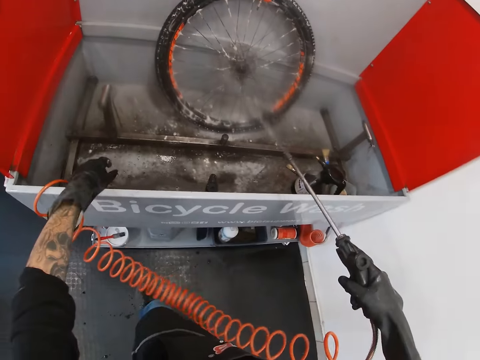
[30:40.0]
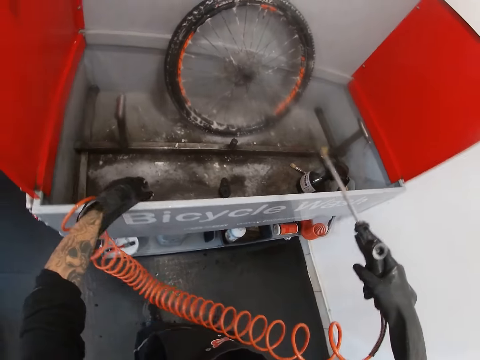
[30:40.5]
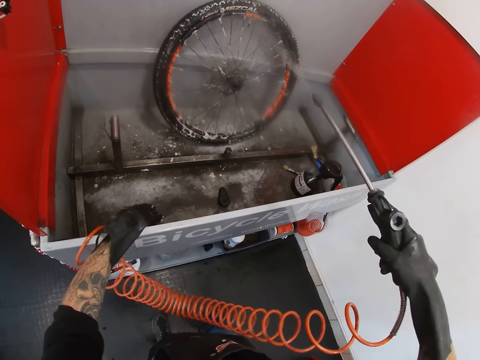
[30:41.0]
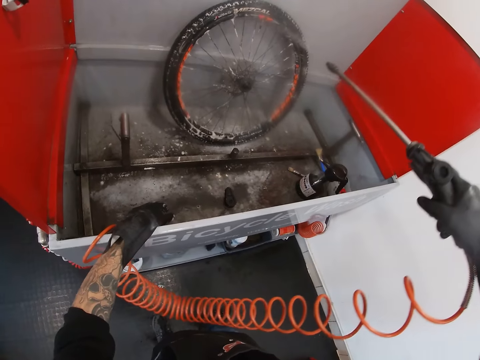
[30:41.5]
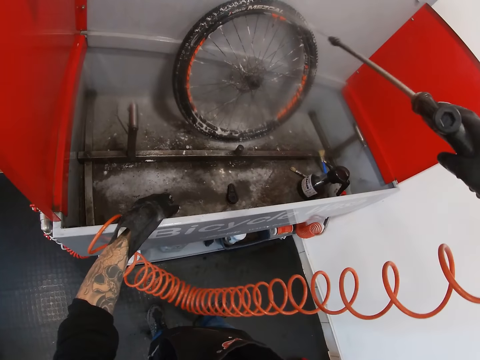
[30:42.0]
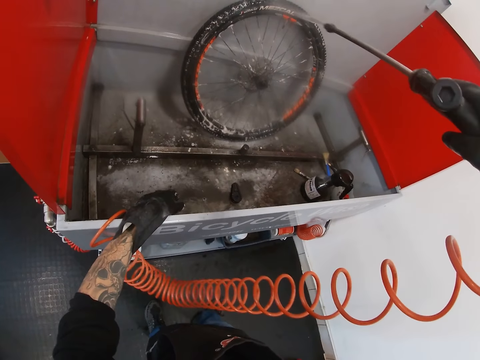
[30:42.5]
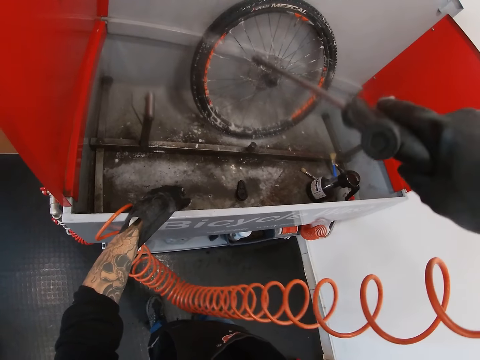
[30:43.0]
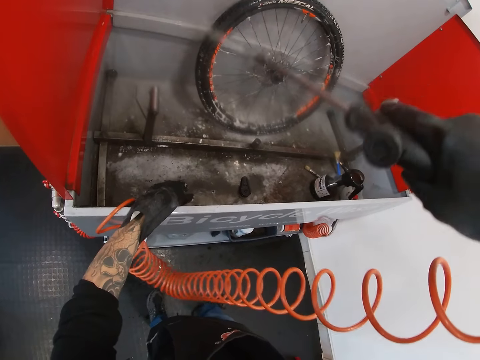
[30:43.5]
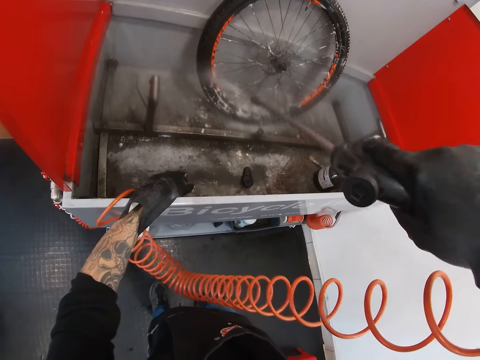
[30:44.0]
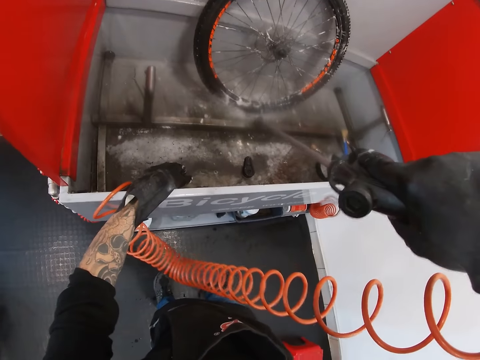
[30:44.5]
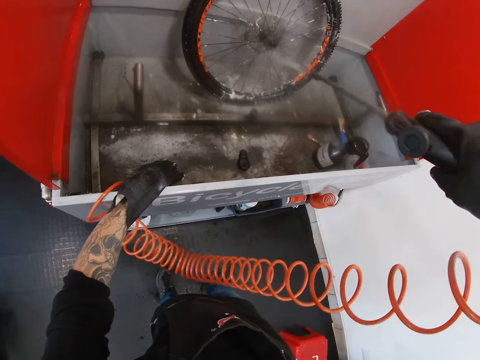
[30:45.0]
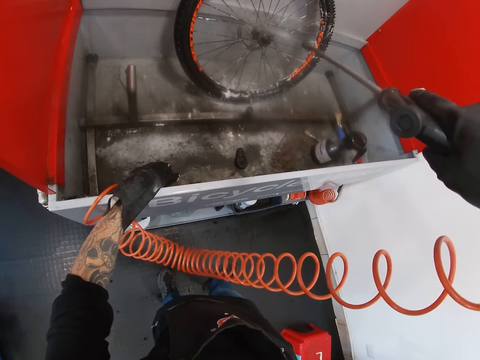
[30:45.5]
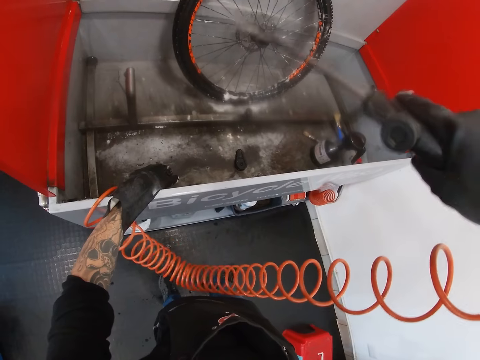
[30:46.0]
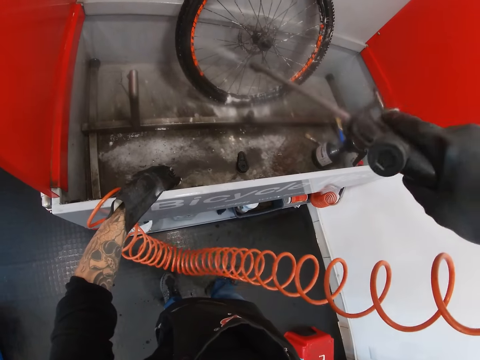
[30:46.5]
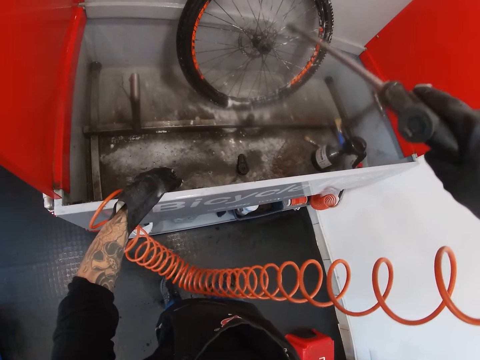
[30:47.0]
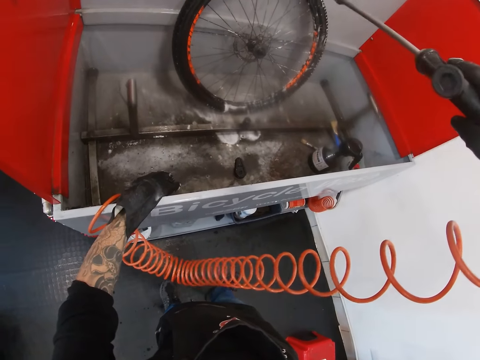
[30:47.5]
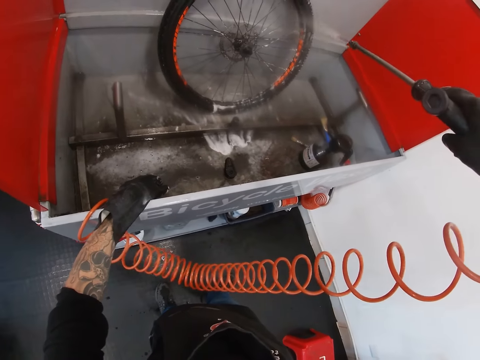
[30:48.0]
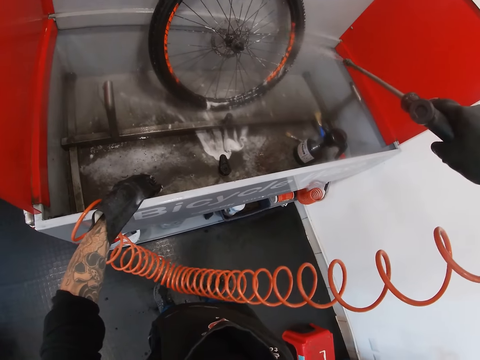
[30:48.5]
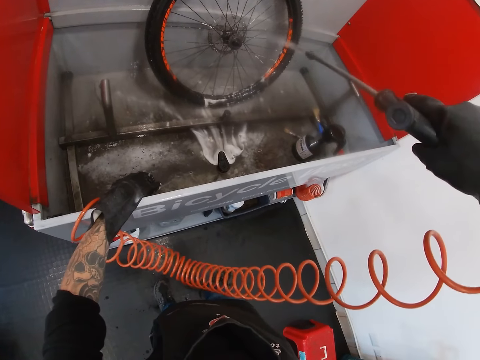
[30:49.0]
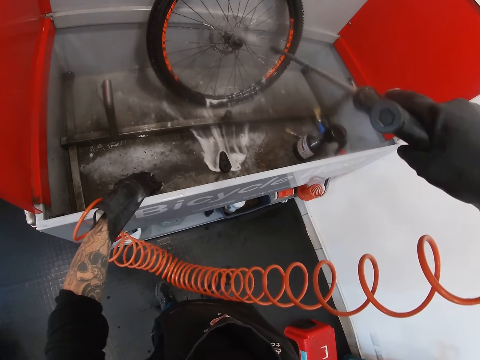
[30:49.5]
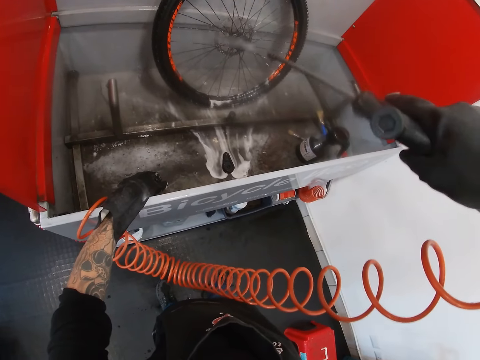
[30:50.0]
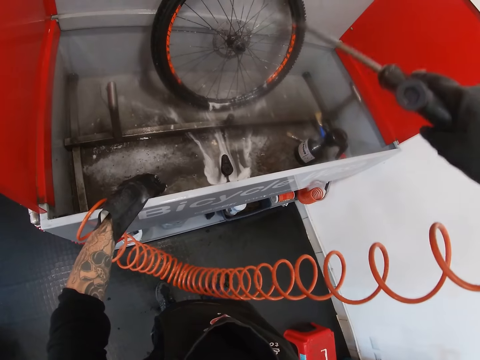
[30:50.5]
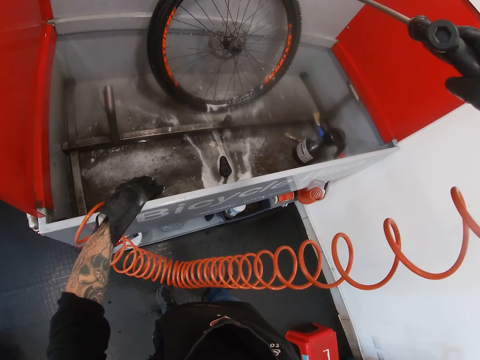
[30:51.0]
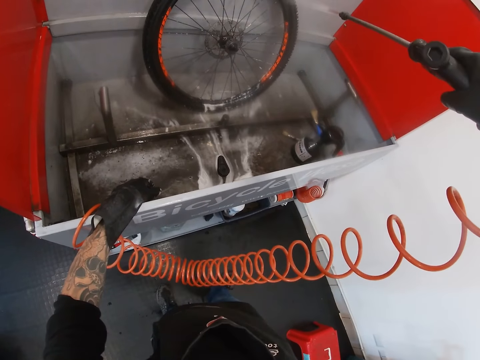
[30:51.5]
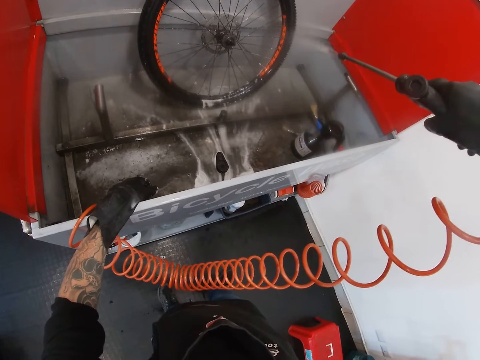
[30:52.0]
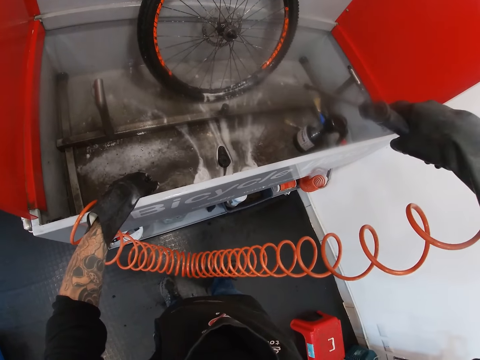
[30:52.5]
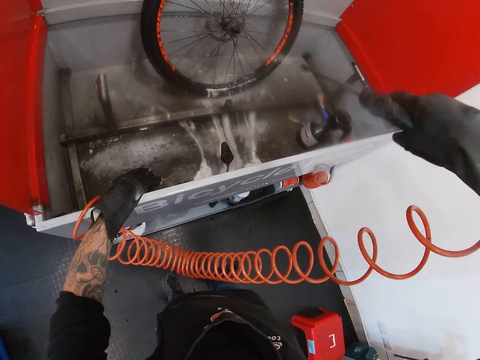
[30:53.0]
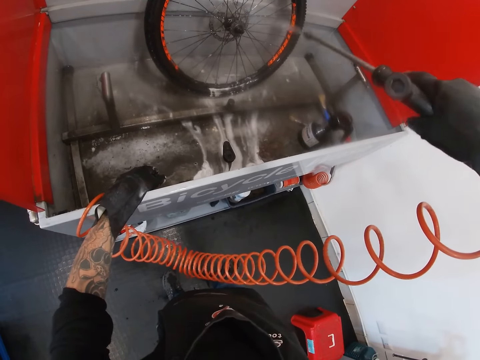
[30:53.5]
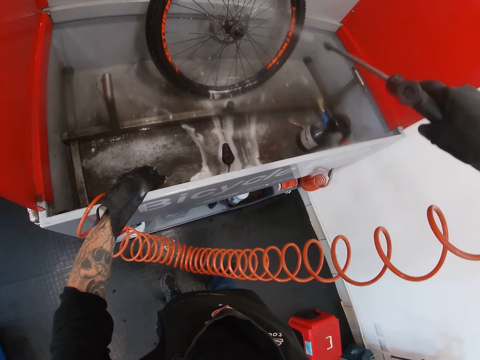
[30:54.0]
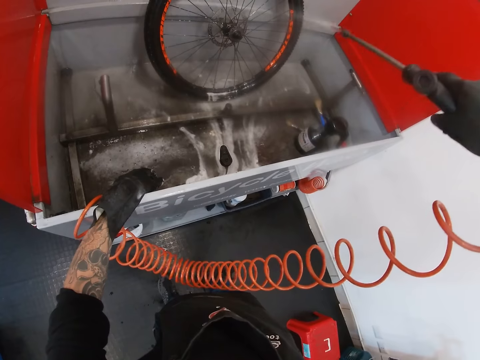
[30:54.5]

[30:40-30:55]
The camera wearer sprays water on the bicycle tyre spoke and rotor with the hose in his gloved right hand.

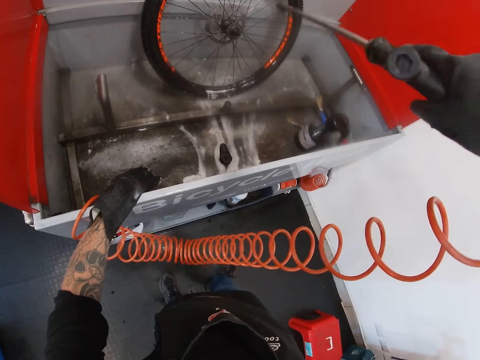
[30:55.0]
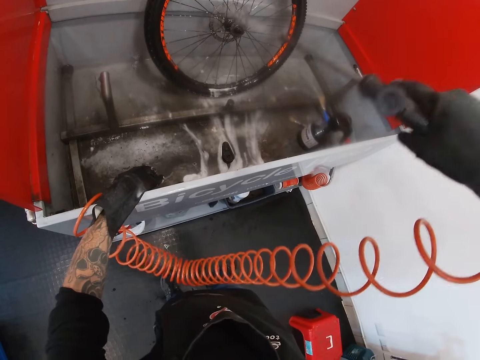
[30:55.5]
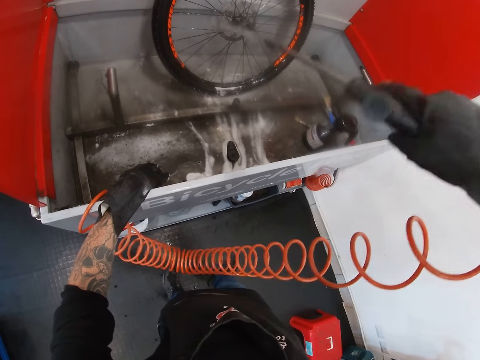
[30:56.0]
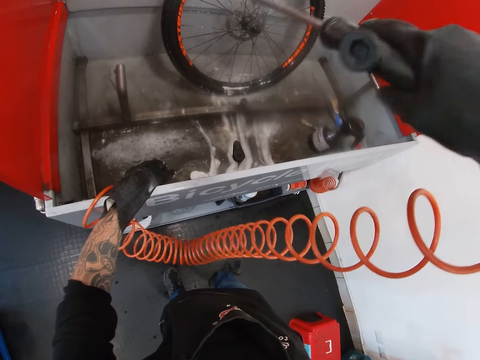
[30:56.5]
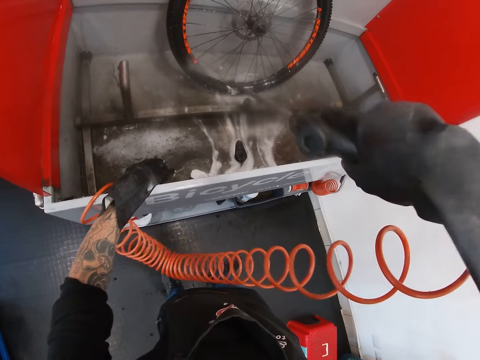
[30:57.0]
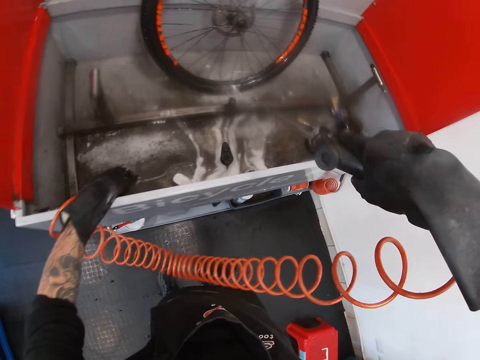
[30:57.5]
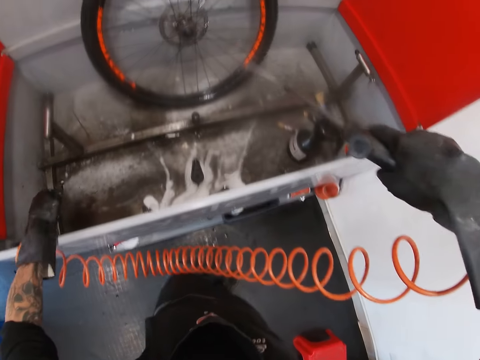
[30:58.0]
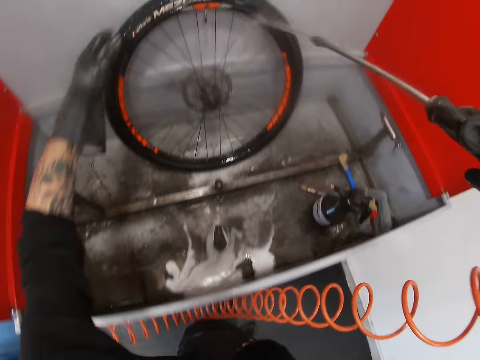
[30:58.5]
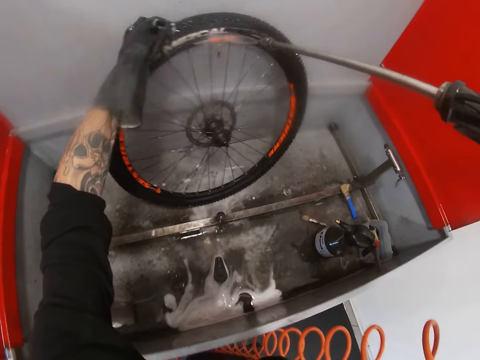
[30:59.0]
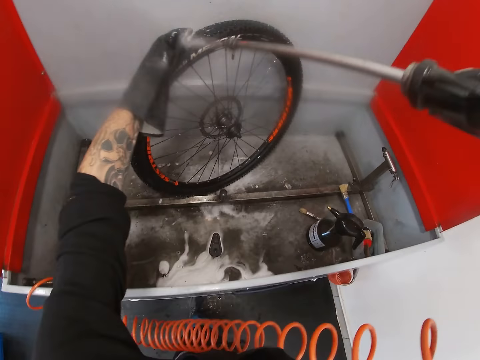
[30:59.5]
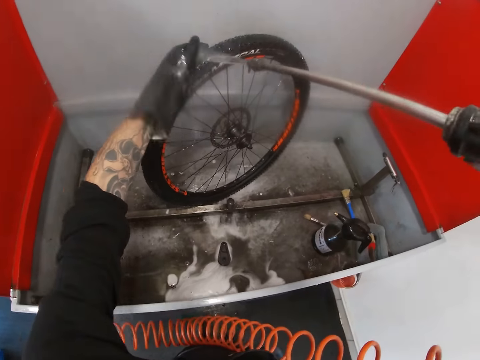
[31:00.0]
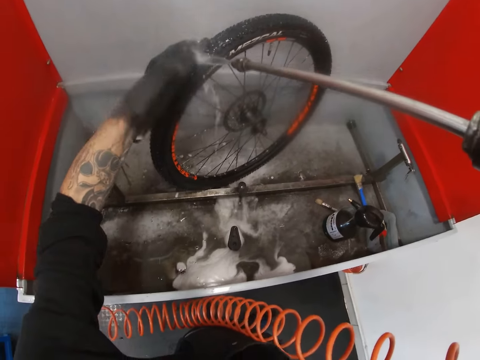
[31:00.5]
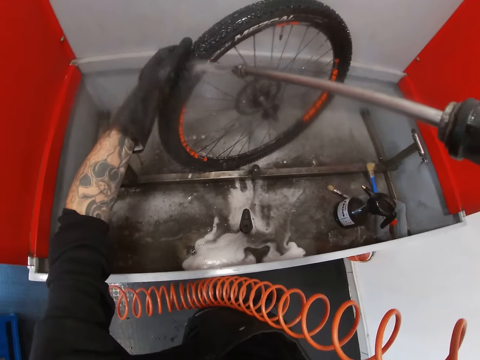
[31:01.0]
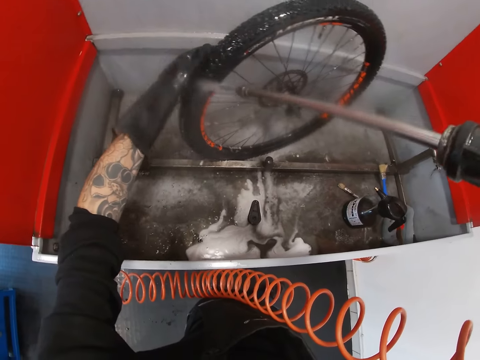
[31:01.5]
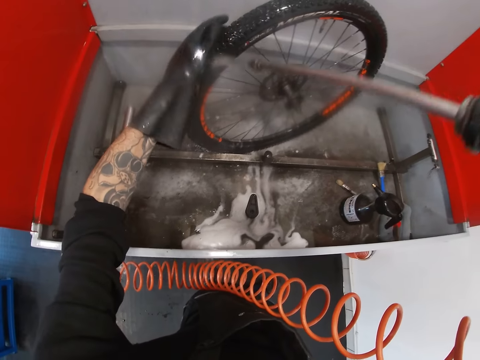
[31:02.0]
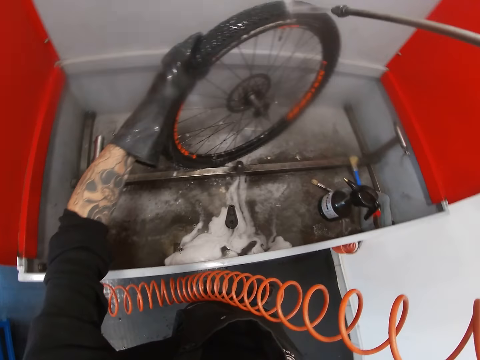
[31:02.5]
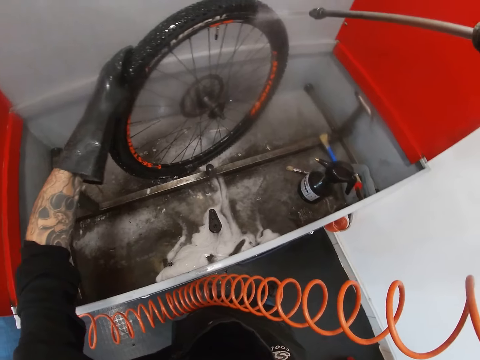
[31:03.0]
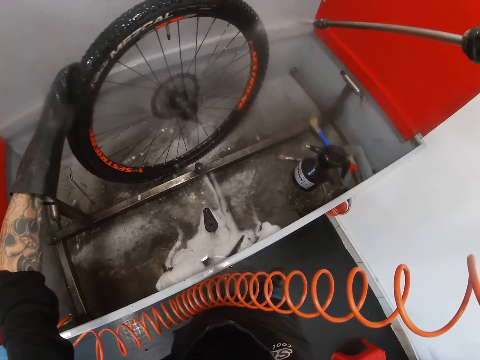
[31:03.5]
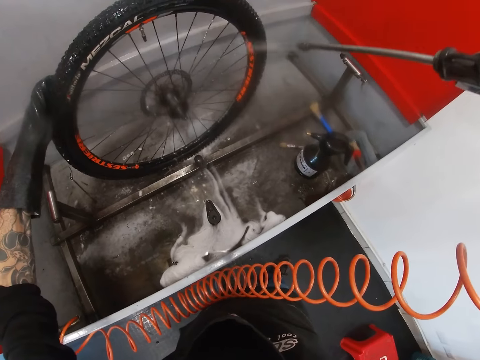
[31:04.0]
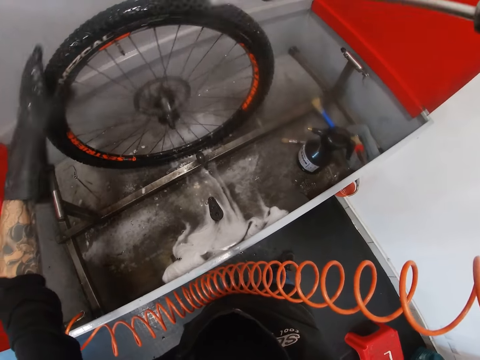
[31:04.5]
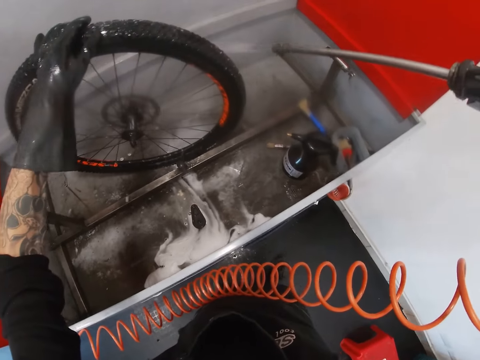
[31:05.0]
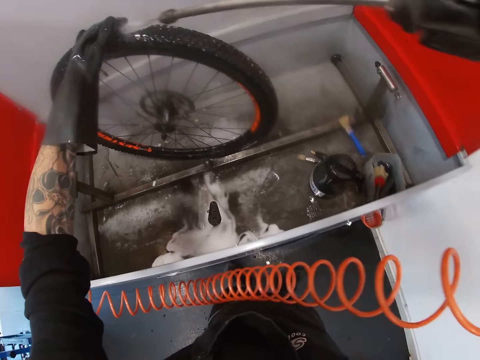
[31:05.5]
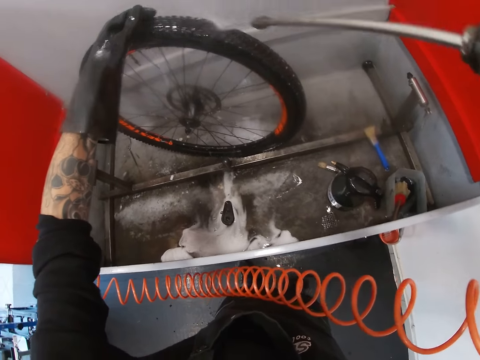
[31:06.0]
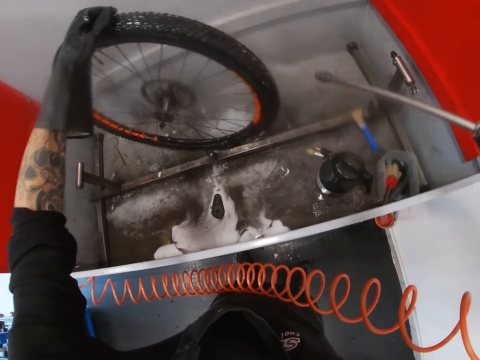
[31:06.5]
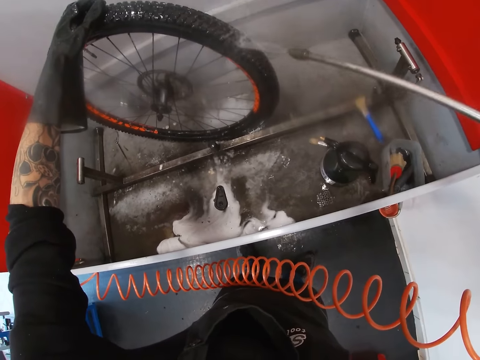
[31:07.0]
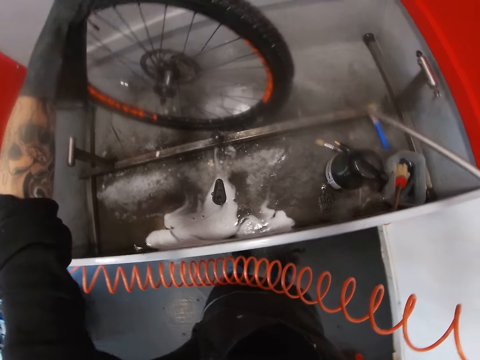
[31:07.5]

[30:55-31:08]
The camera wearer holds the tyre.
